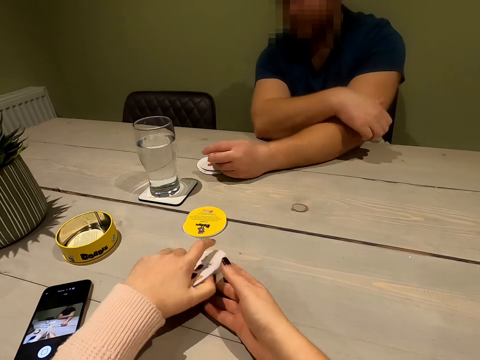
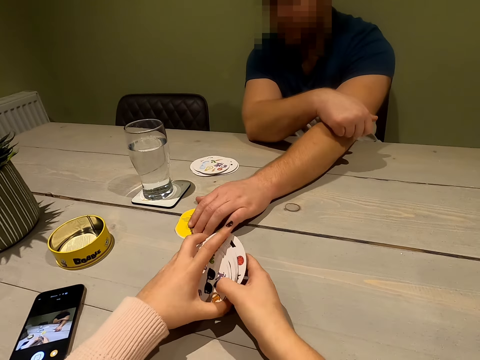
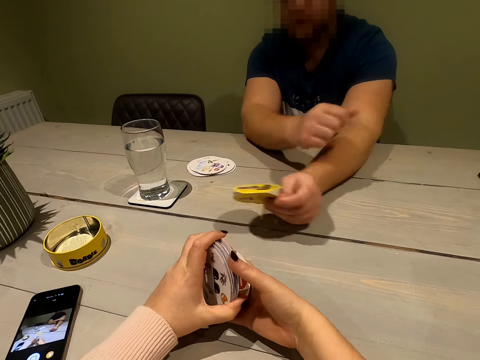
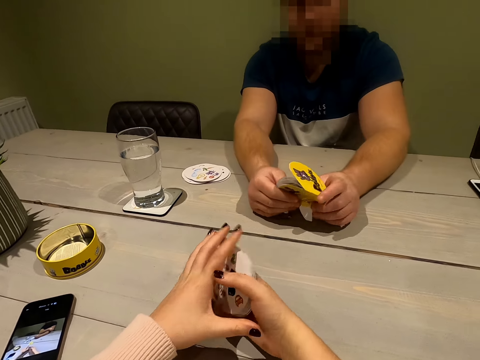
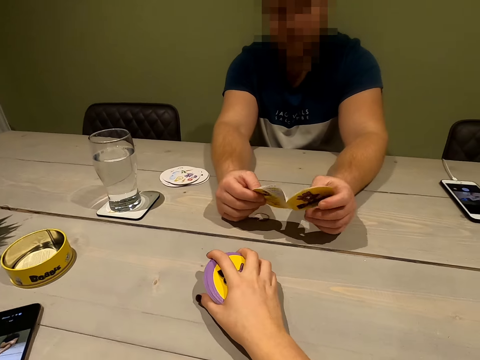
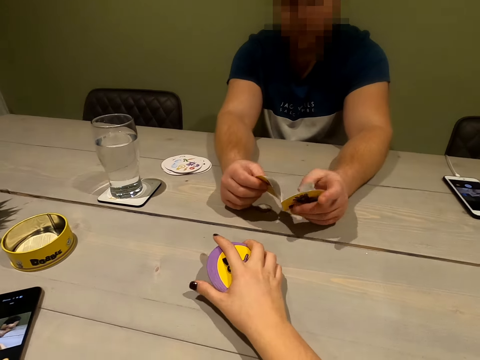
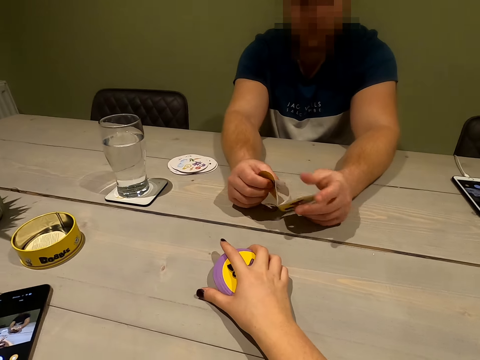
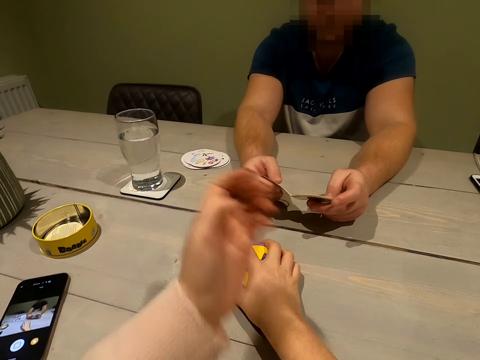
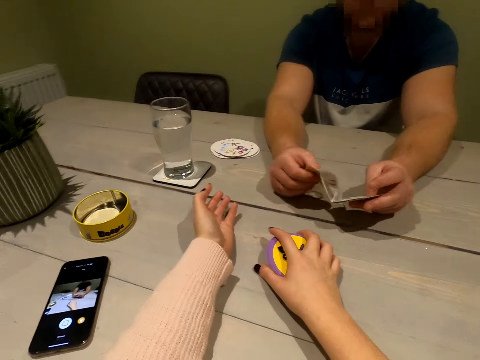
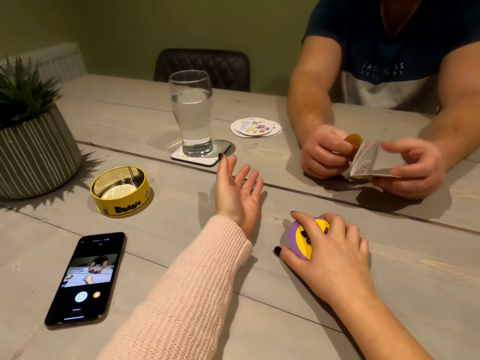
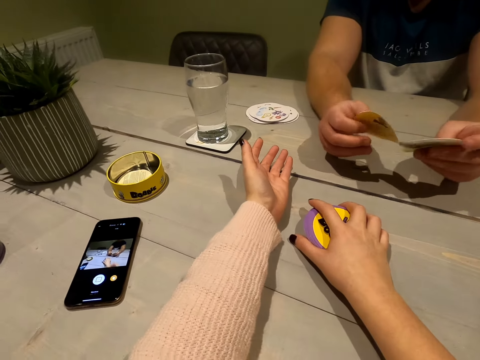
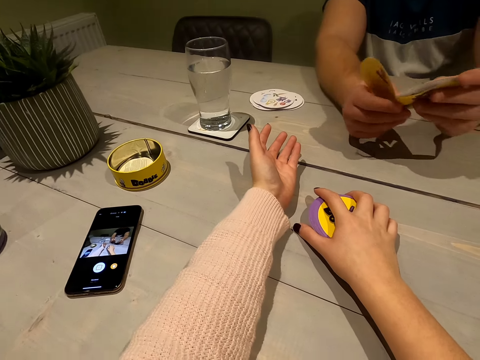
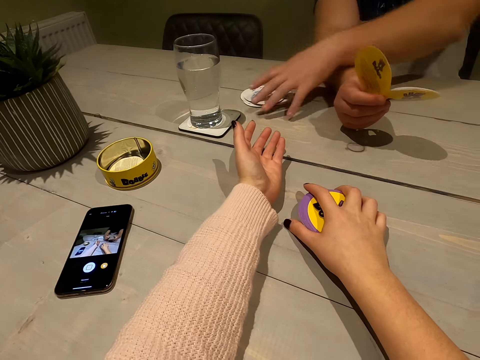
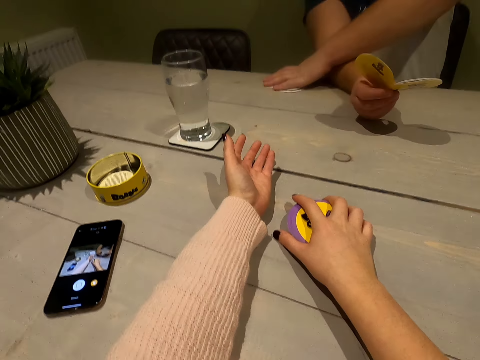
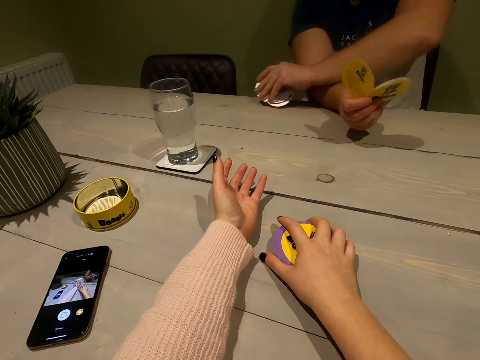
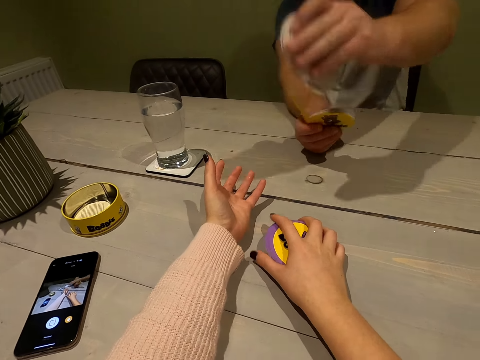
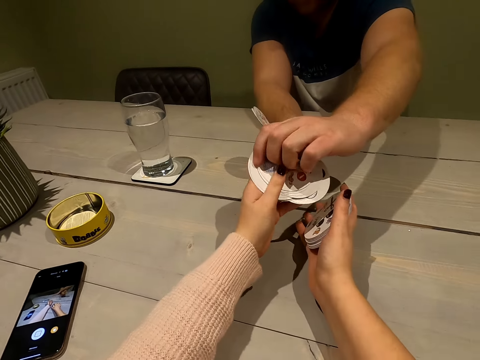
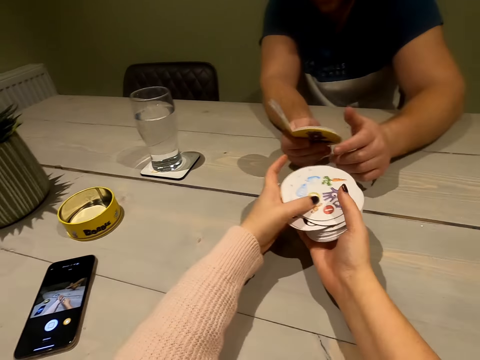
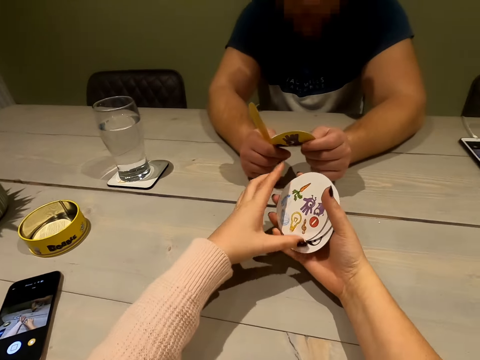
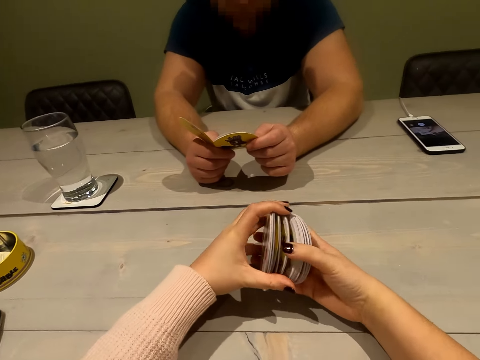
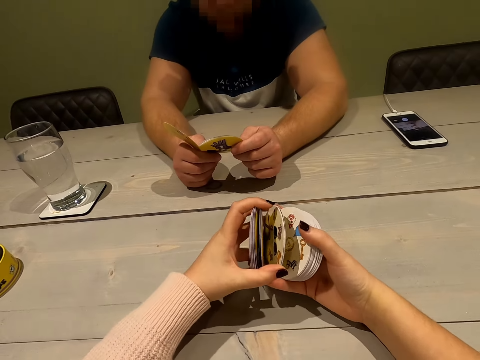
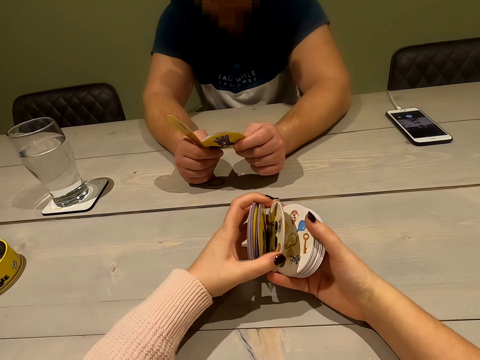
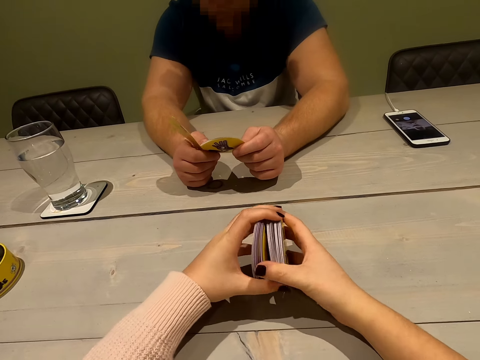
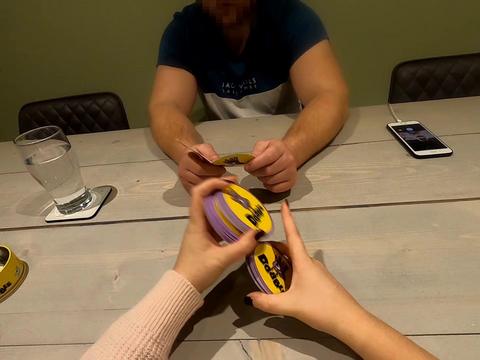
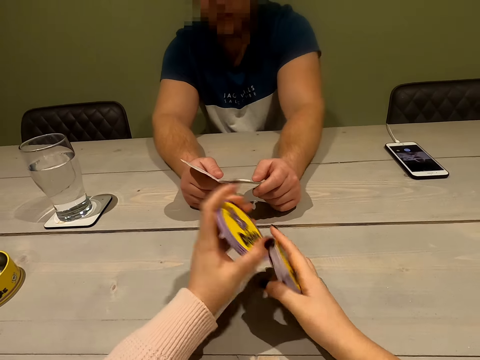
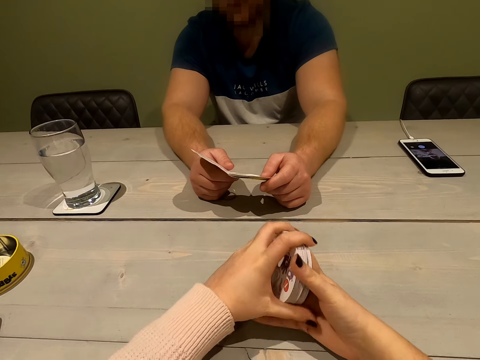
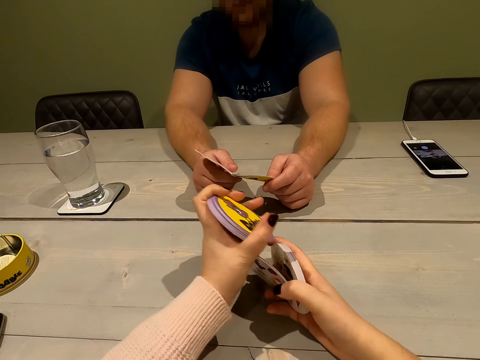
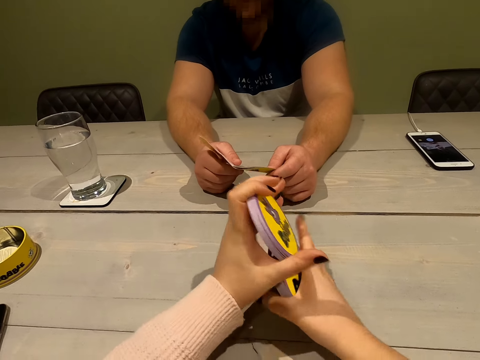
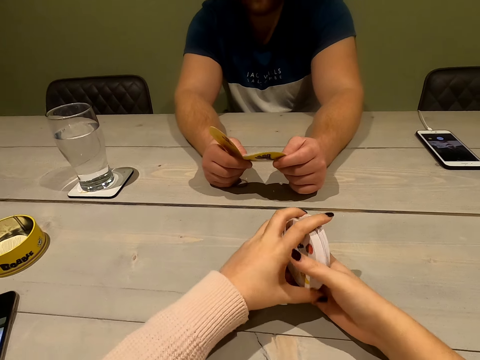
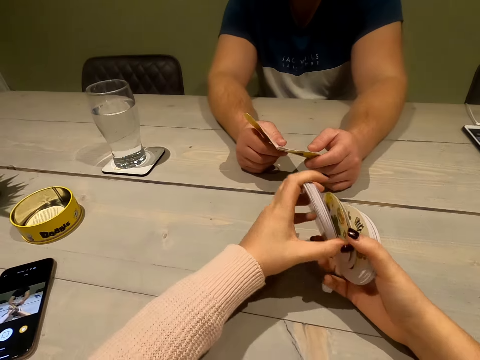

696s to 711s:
A person drops the card on the table. The person takes a notebook and goes through the notebook. The person takes the card on the table and collects the cards. The person gives the cards to the camera wearer. They shuffle the cards.

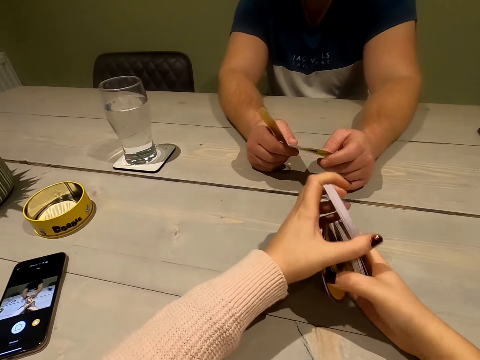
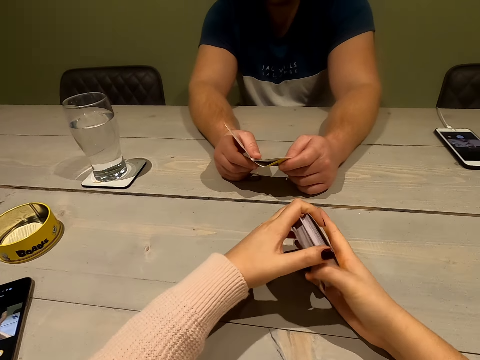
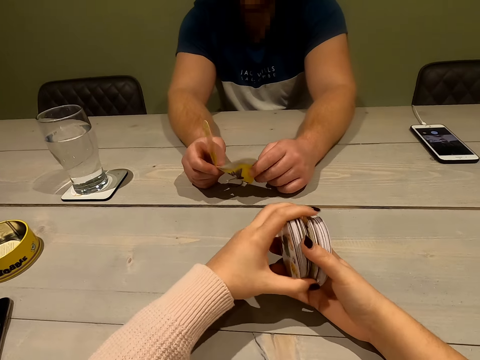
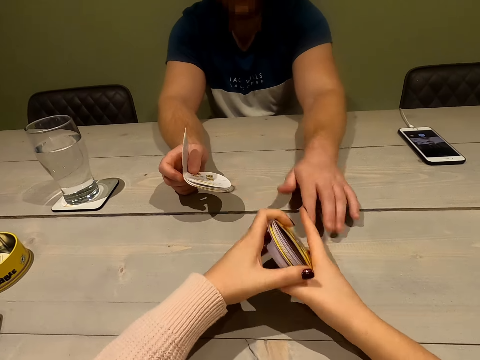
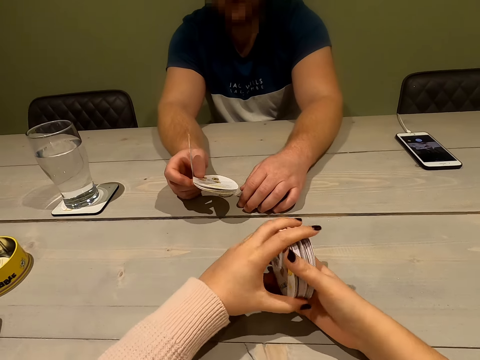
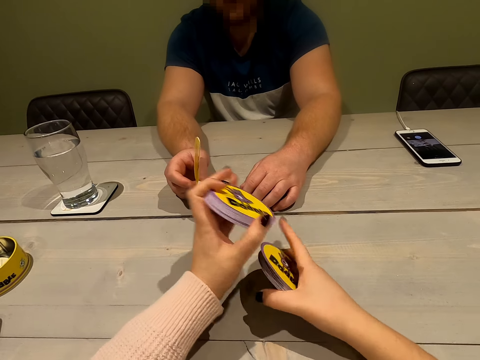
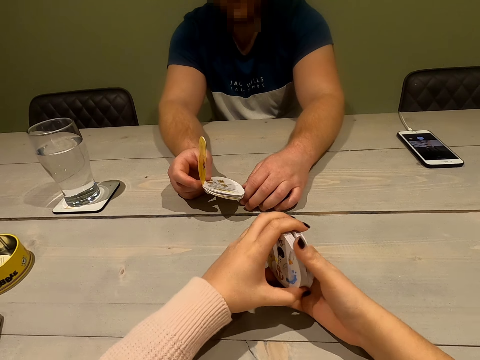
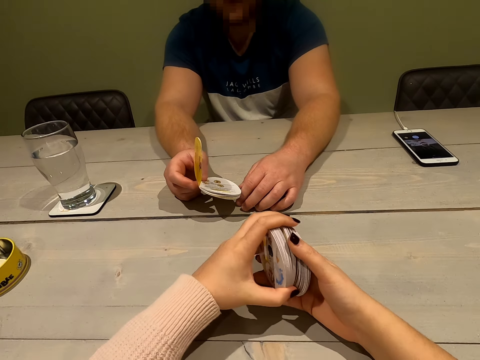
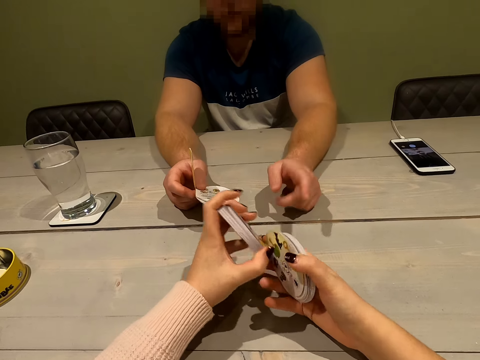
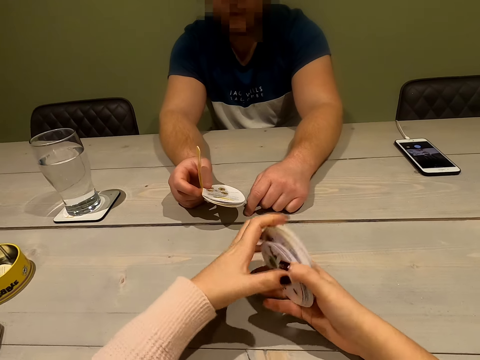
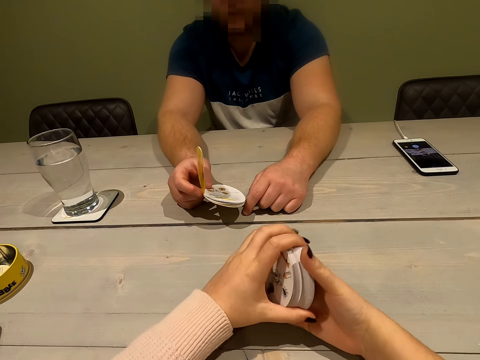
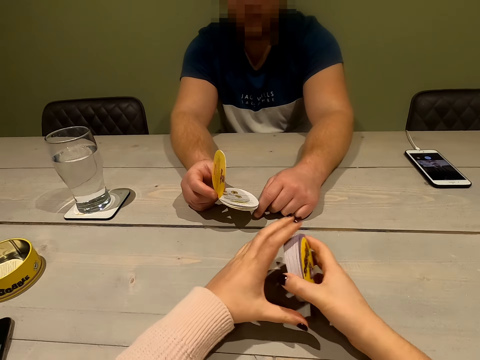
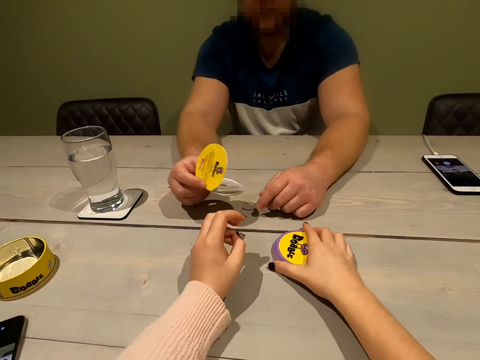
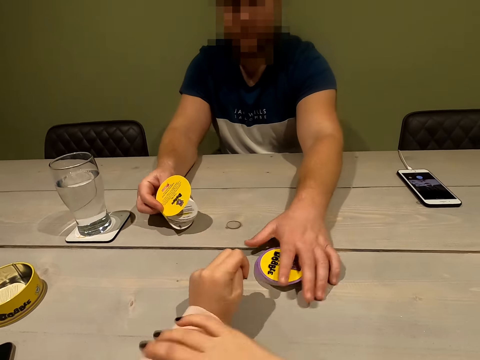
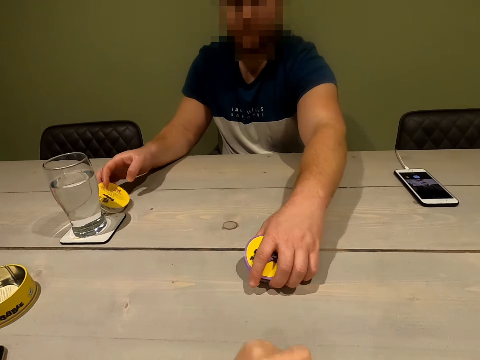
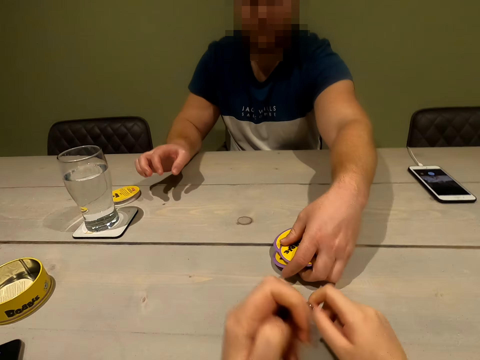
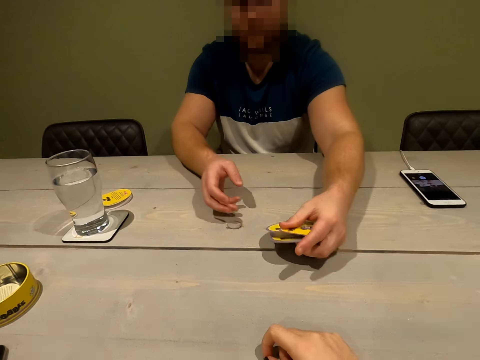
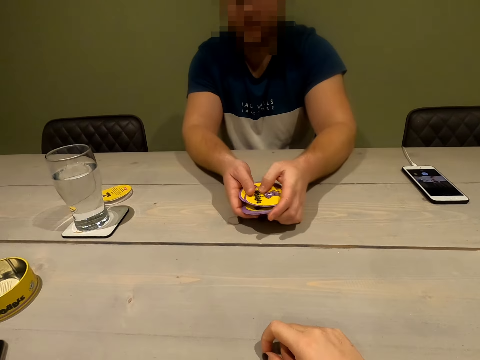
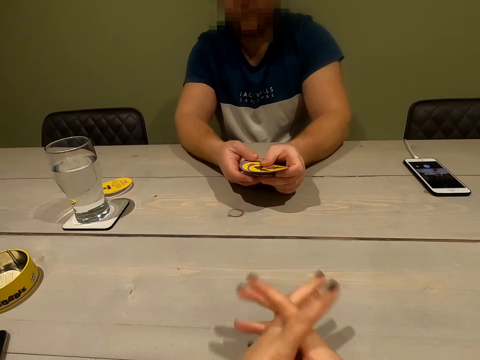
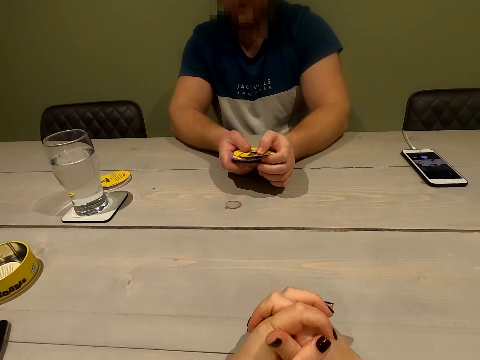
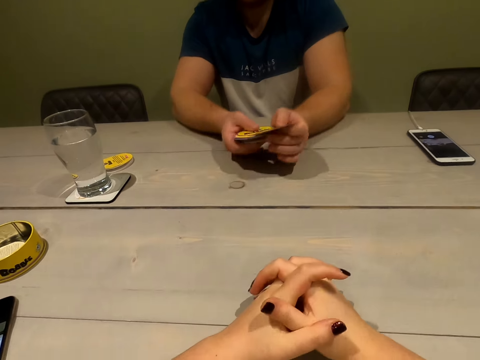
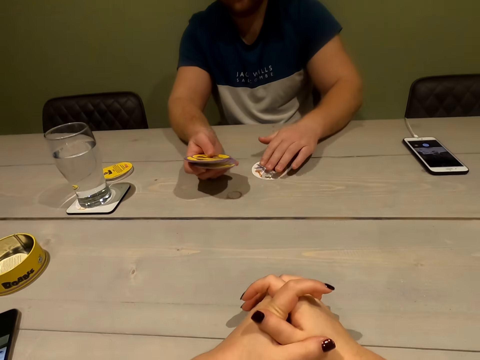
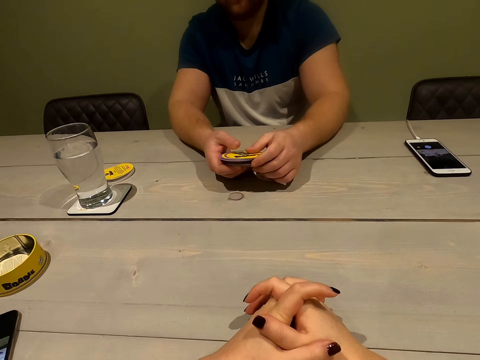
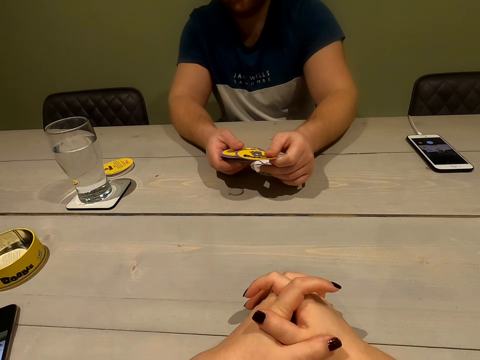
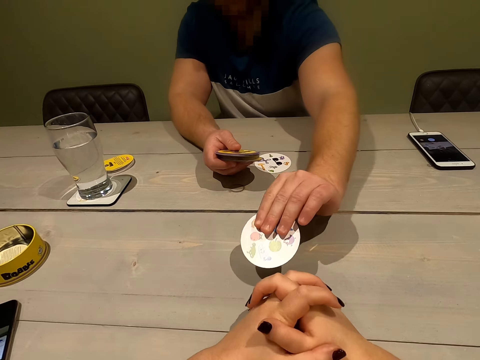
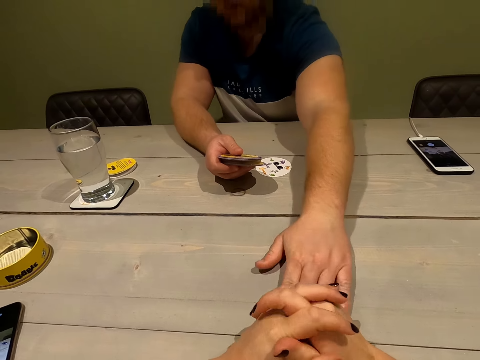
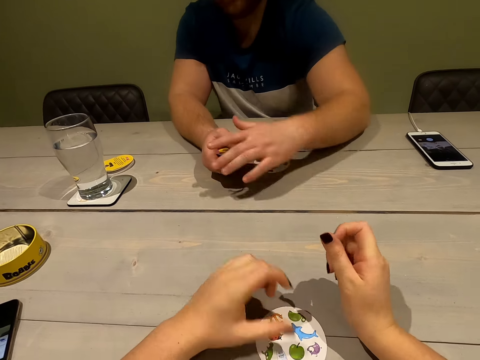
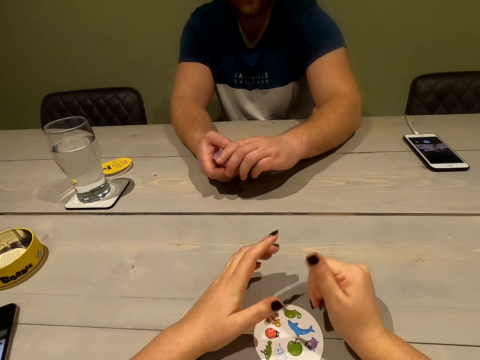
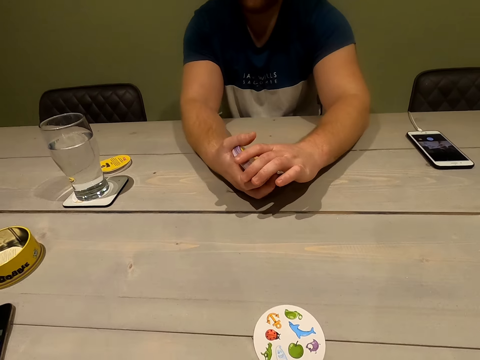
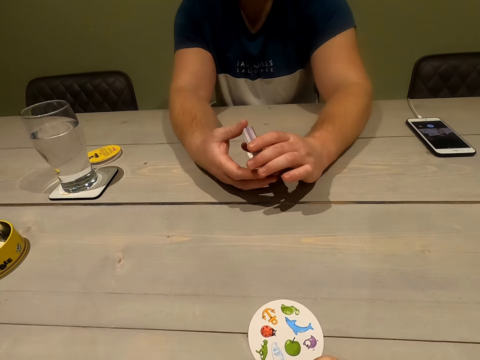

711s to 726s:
The person communicates. The camera wearer places the cards on the table. The person takes the cards, counts the cards and drops a card. The person drops another card.
